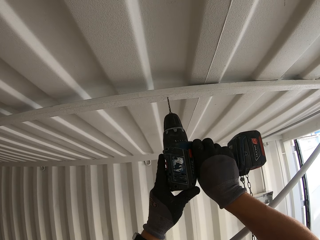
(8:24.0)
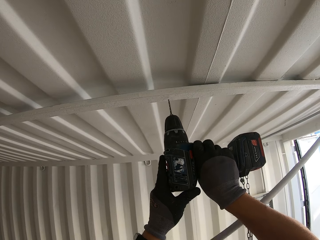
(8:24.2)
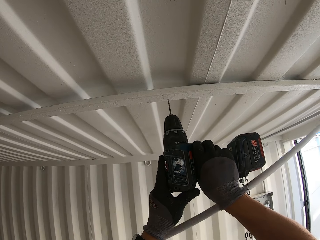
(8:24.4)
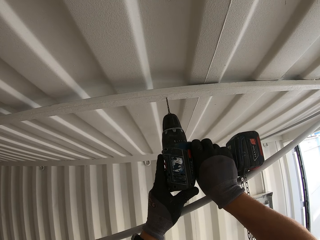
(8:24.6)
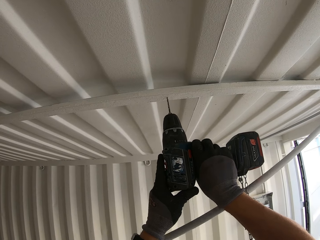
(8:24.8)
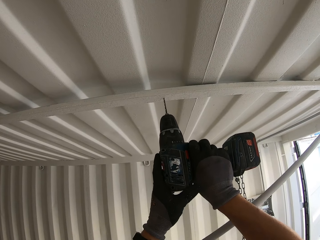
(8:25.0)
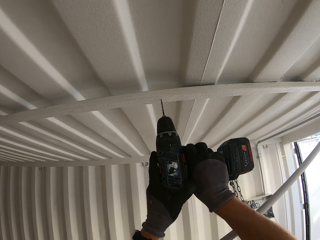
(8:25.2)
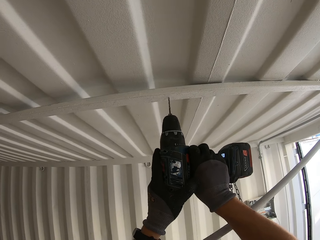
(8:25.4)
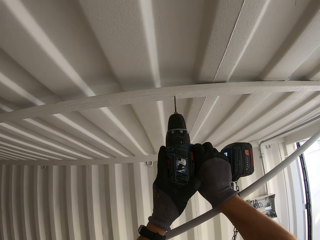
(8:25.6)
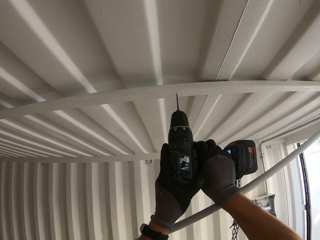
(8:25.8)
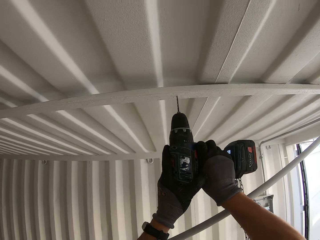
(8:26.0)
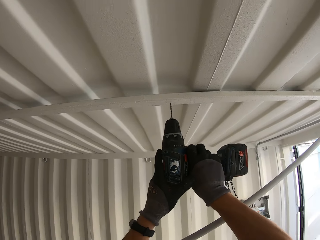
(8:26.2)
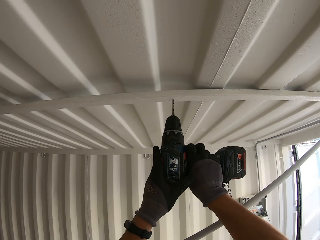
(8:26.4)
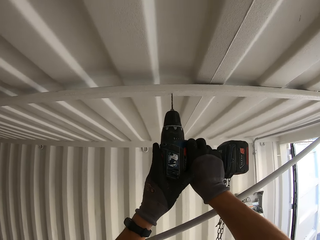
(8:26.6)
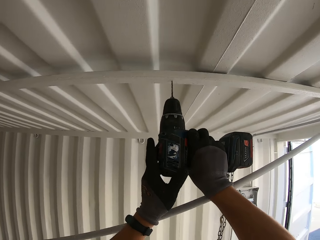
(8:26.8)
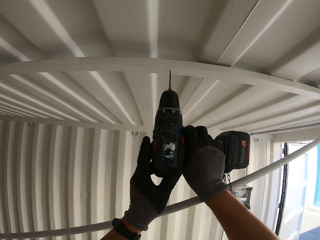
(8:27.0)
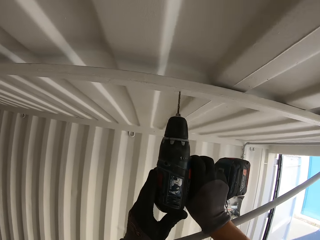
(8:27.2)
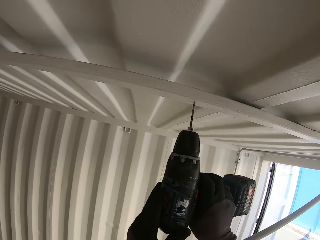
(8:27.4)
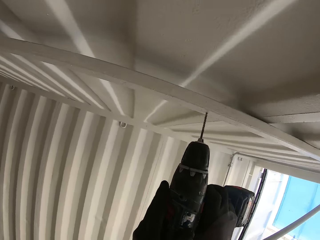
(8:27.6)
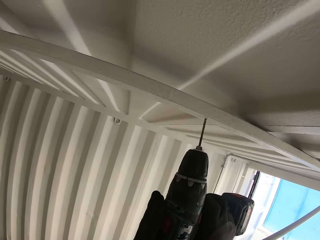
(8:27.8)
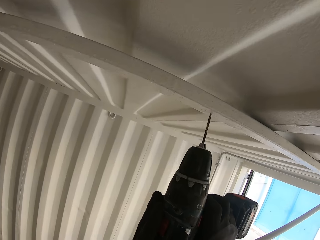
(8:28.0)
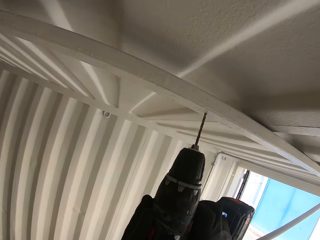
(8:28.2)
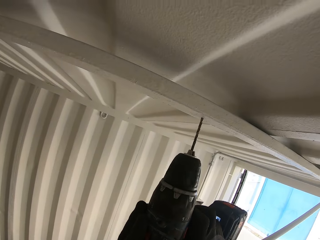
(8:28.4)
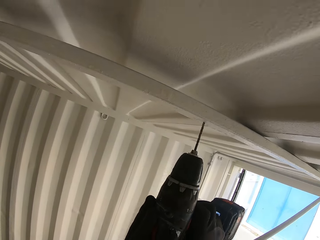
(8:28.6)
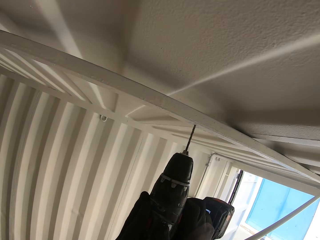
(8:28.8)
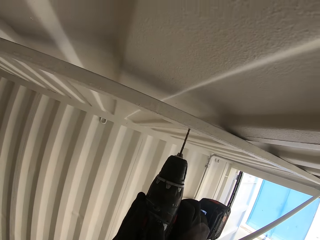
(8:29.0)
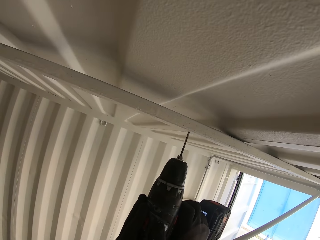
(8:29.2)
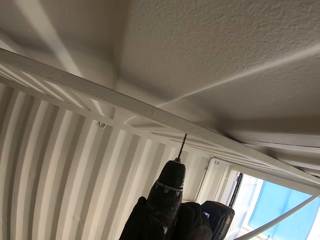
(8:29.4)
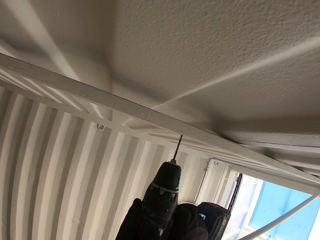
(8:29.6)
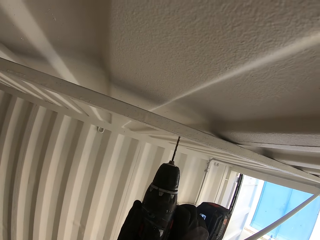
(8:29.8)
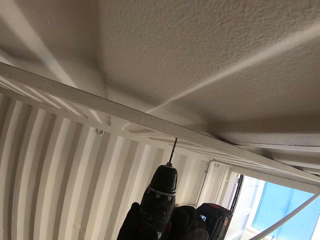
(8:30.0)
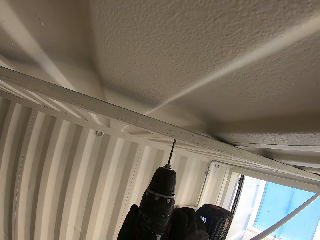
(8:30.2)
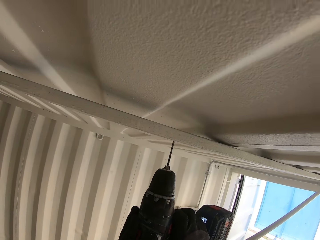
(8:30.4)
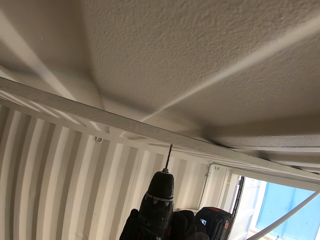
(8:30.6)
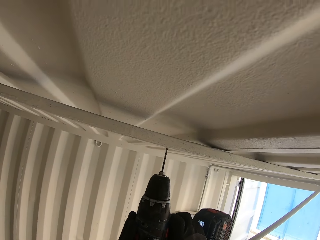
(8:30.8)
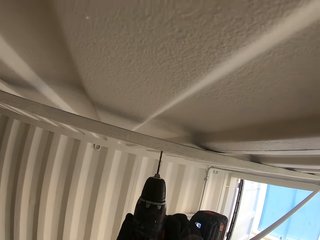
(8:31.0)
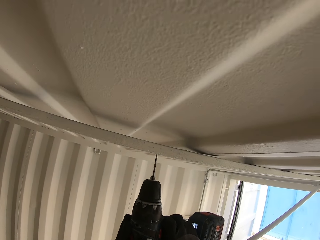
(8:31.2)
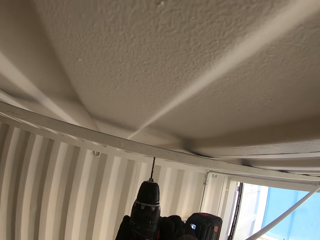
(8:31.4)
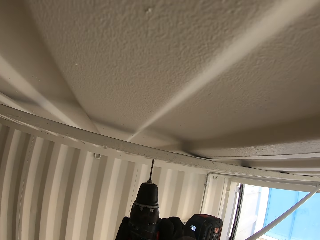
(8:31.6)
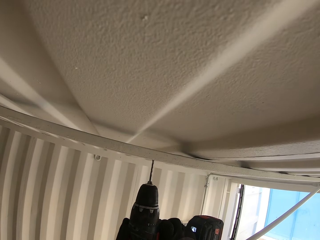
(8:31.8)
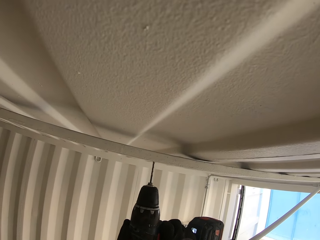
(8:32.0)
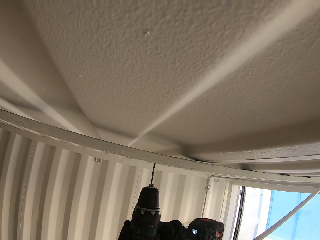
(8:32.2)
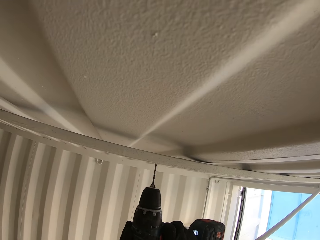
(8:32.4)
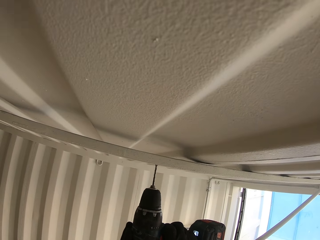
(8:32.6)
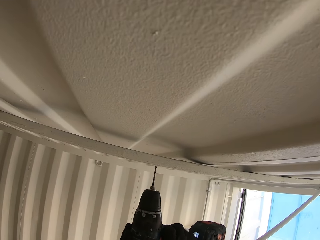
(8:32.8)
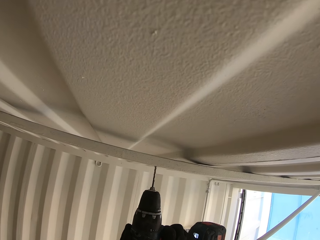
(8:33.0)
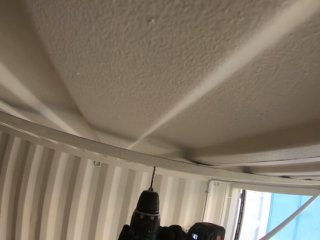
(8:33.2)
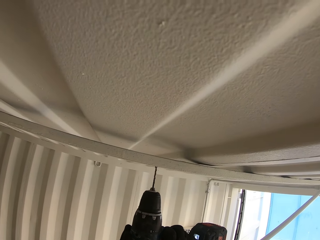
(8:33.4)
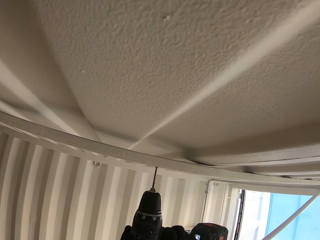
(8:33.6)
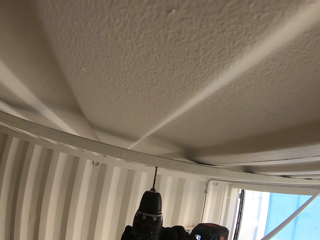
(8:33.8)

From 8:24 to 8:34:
The camera wearer makes a hole on the roof with the grinder.

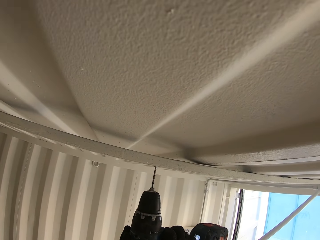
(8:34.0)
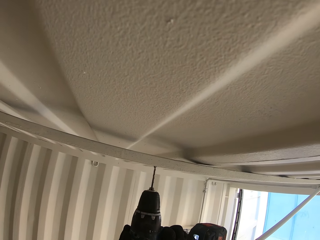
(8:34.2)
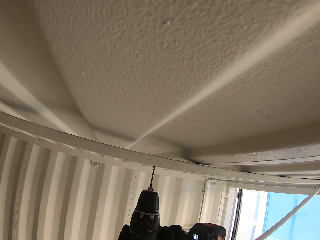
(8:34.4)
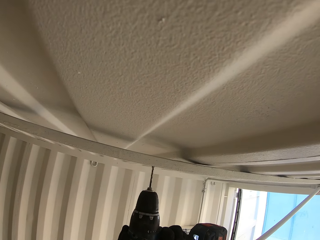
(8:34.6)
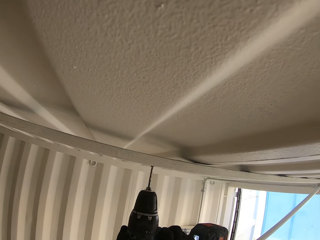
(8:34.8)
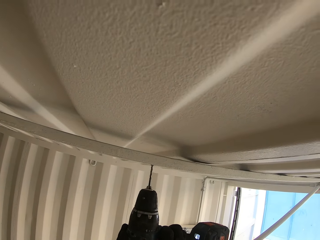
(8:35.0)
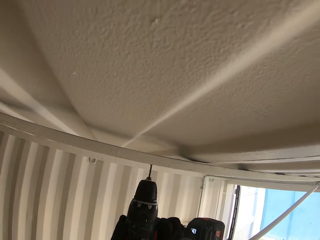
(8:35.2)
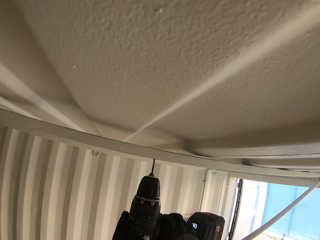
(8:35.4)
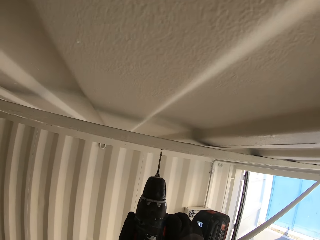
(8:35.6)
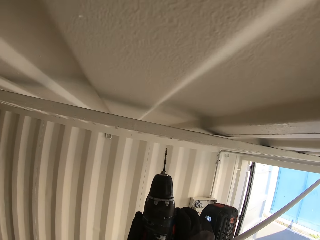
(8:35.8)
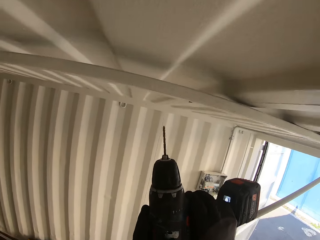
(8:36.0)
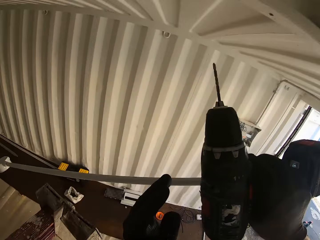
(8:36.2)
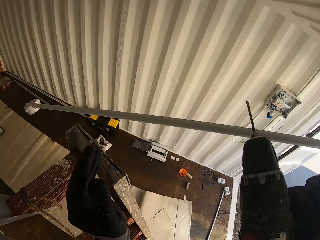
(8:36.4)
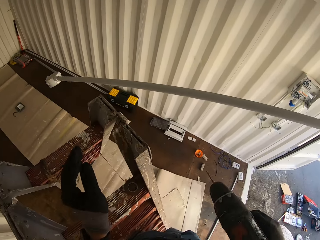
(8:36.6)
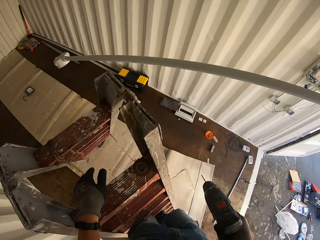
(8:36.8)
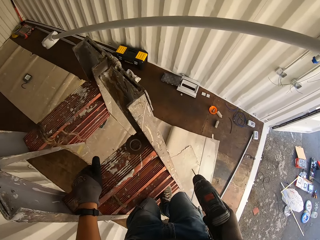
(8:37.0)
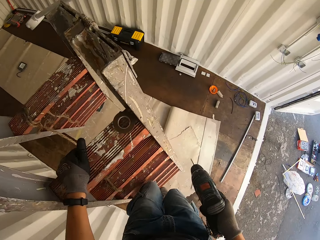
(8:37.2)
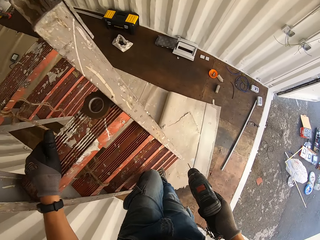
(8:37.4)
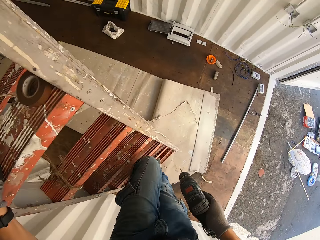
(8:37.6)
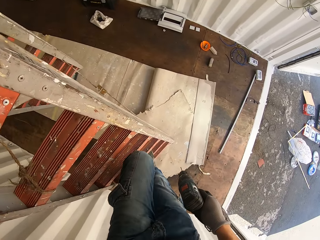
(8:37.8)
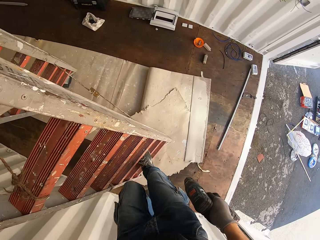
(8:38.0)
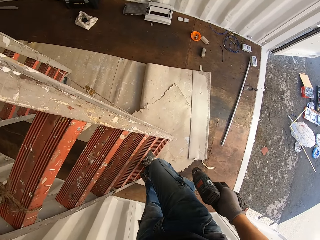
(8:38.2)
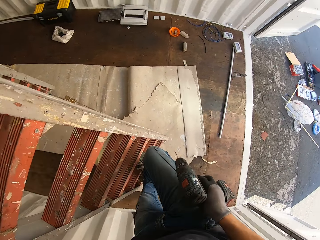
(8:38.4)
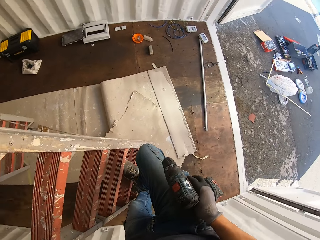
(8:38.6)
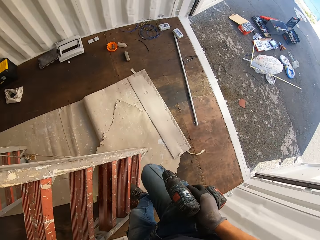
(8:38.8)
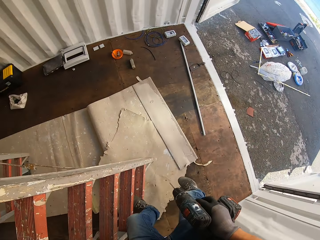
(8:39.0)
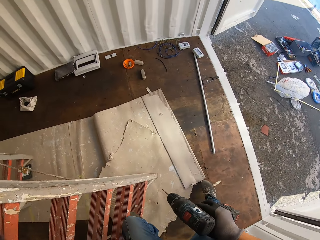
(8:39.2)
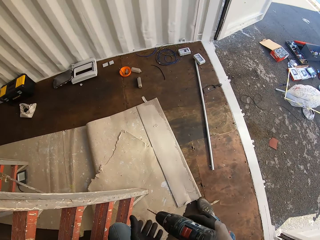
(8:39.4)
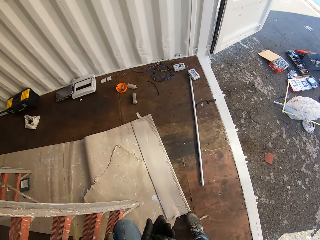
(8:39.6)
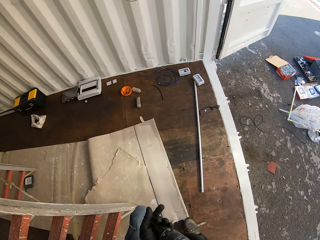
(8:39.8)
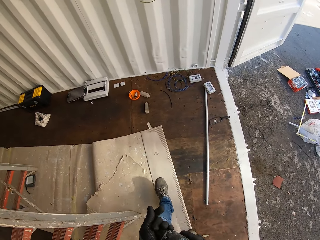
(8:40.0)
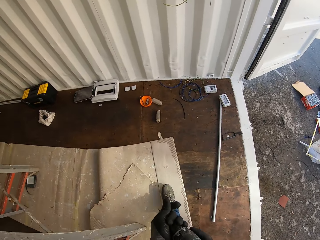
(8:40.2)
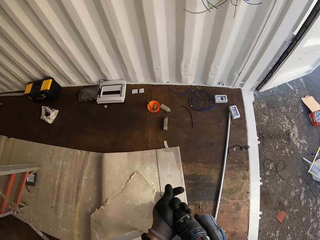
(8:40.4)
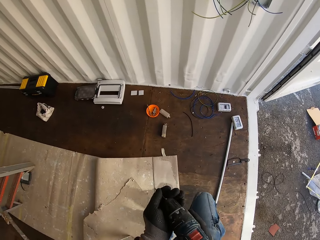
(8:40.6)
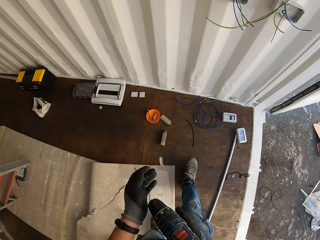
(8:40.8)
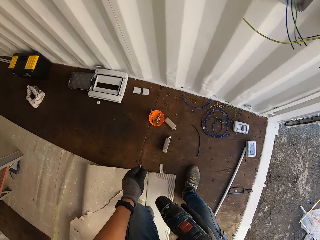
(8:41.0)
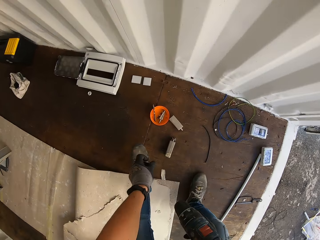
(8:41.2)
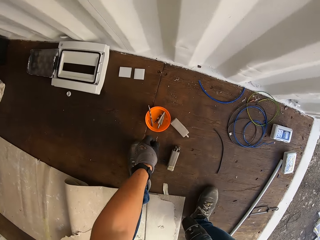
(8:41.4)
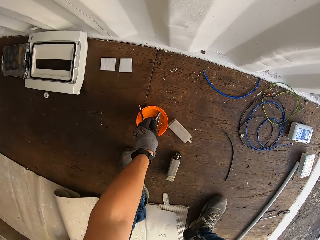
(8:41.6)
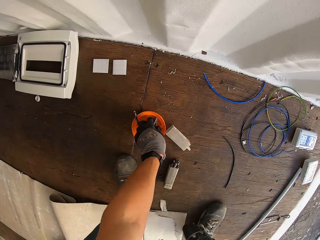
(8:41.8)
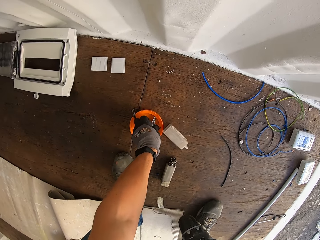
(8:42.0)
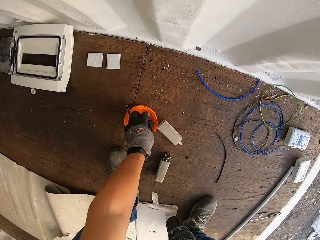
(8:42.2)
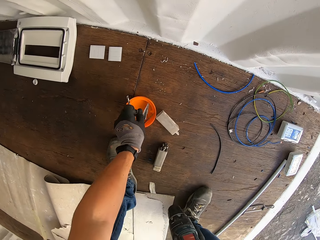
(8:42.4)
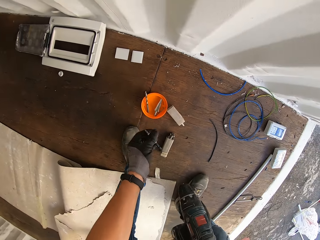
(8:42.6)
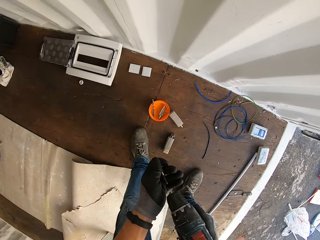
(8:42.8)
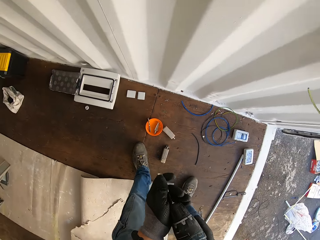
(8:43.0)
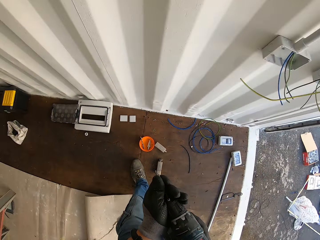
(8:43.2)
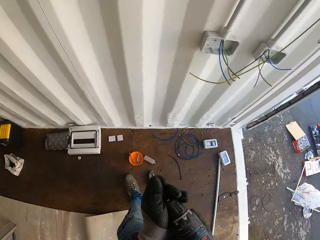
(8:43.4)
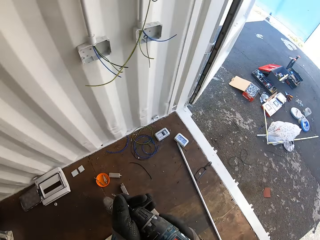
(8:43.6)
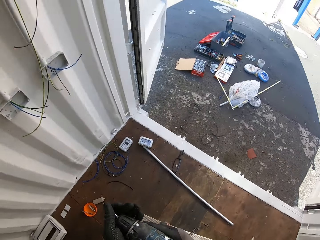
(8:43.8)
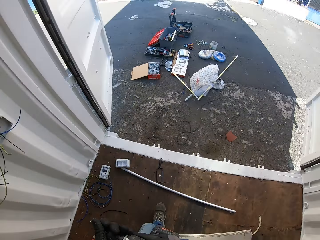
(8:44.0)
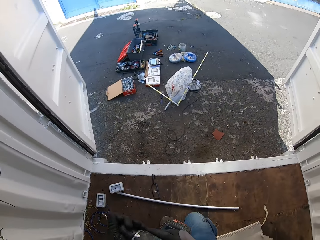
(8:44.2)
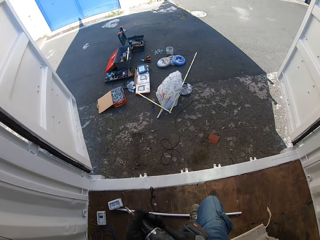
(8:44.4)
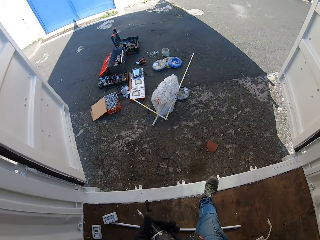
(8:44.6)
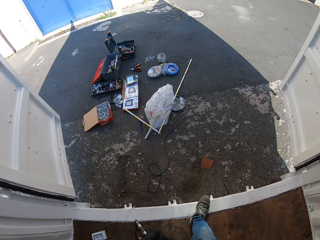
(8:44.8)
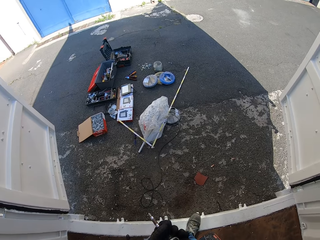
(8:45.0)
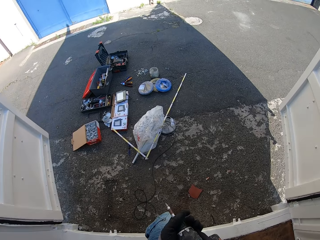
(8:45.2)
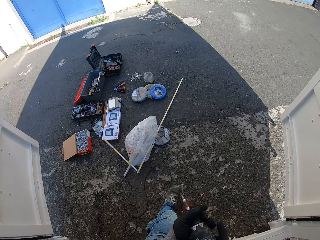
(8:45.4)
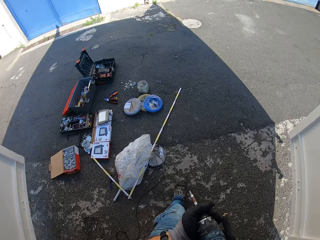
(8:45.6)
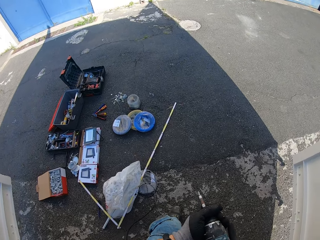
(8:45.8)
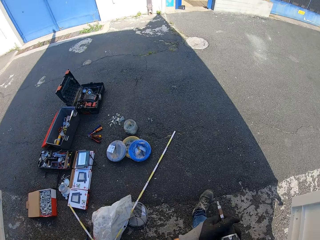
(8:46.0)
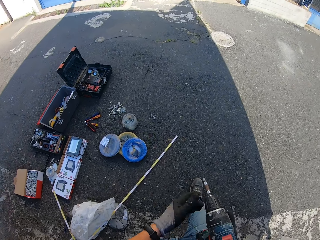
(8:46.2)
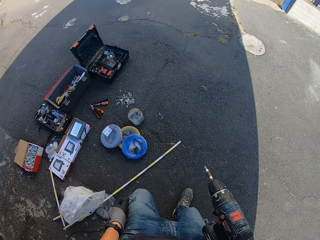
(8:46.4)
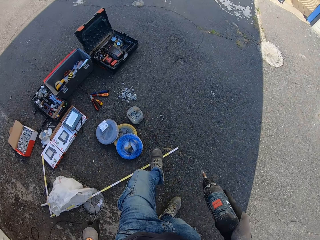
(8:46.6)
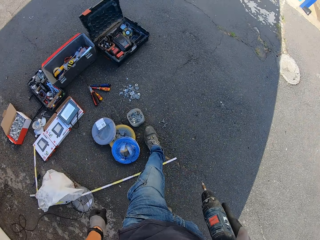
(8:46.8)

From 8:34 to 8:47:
The camera wearer goes down the ladder with the drill. They remove the drill chuck or drill bit from the metal chuck drill. They hold the drill. They put the drill bit inside the orange container. They hold the drill. They take another drill chuck from the container. They fix the drill chuck on the metal chuck drill. They carry the drill.
